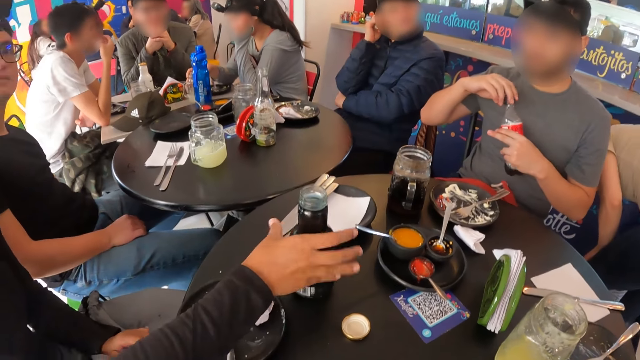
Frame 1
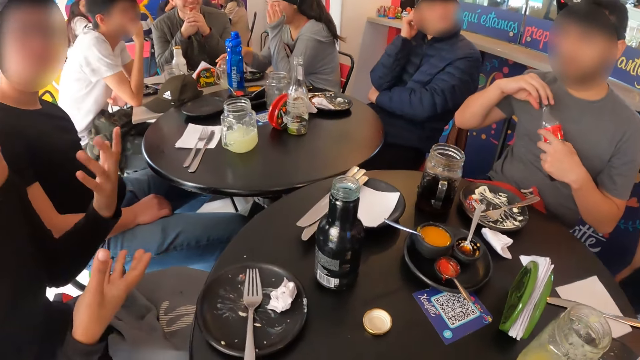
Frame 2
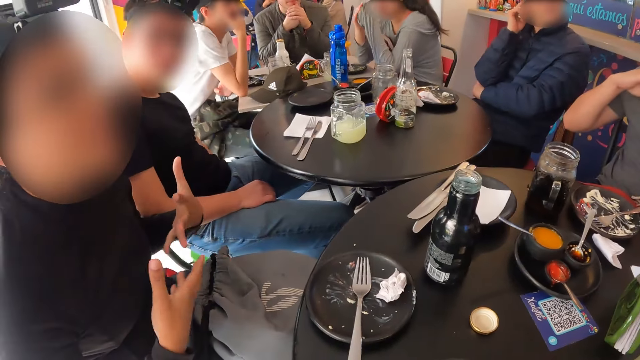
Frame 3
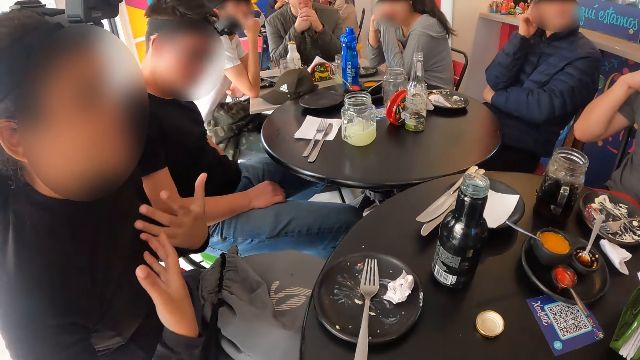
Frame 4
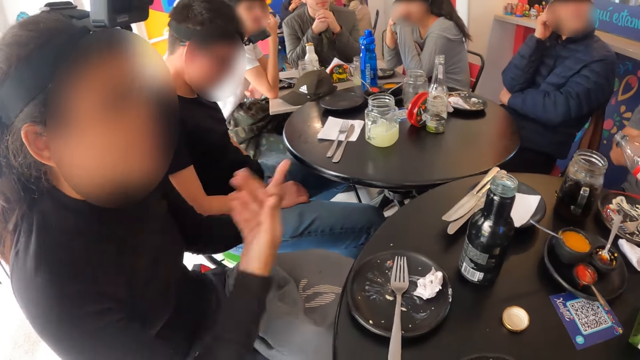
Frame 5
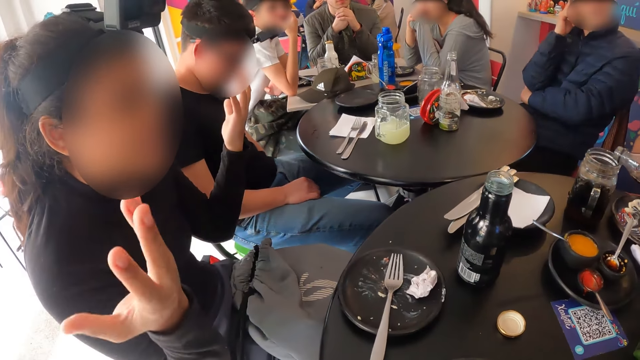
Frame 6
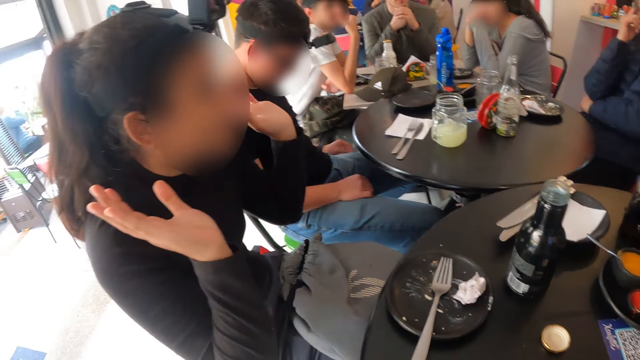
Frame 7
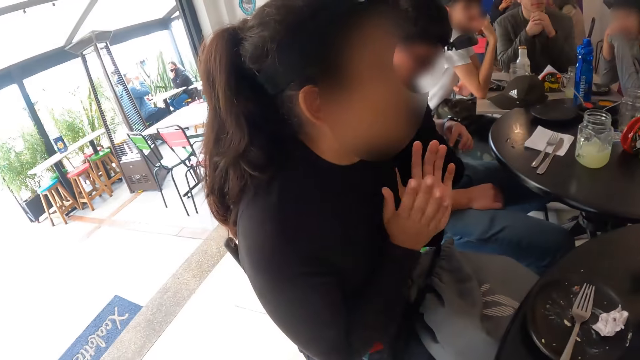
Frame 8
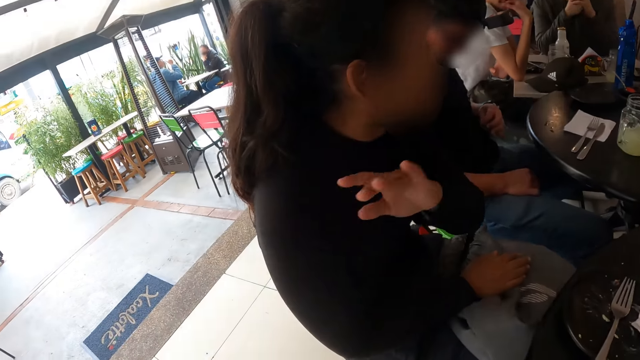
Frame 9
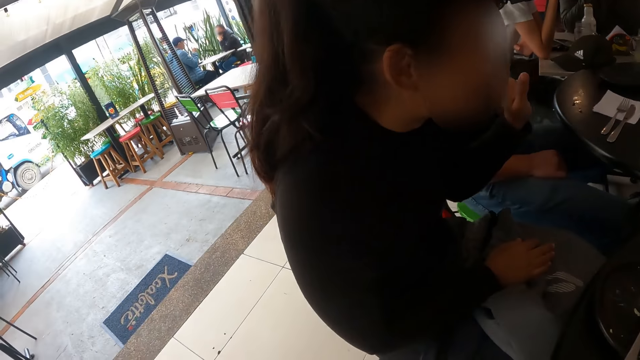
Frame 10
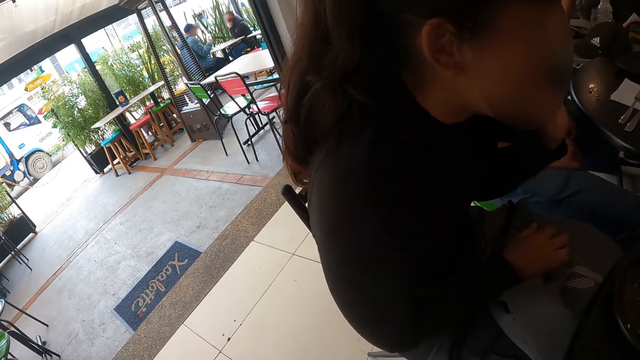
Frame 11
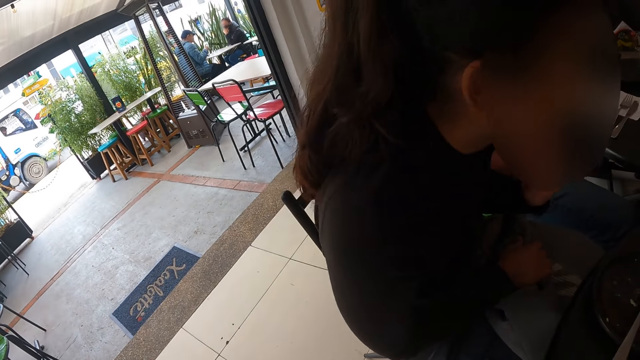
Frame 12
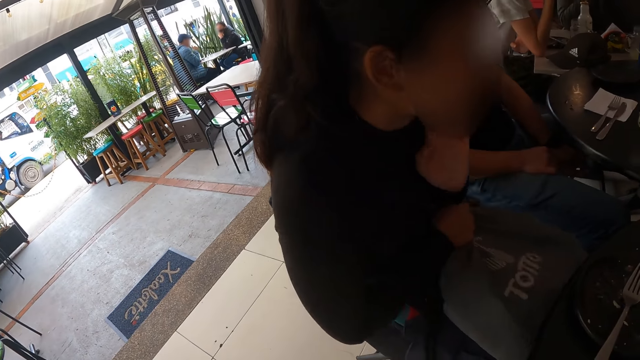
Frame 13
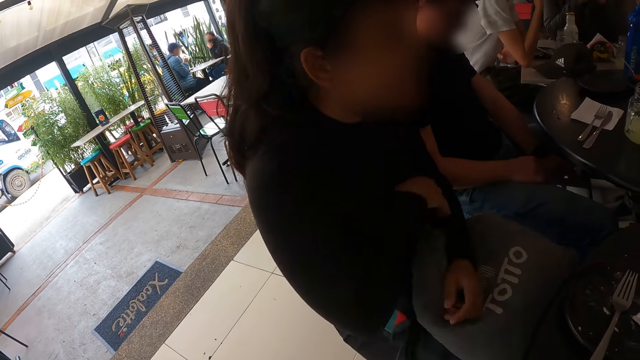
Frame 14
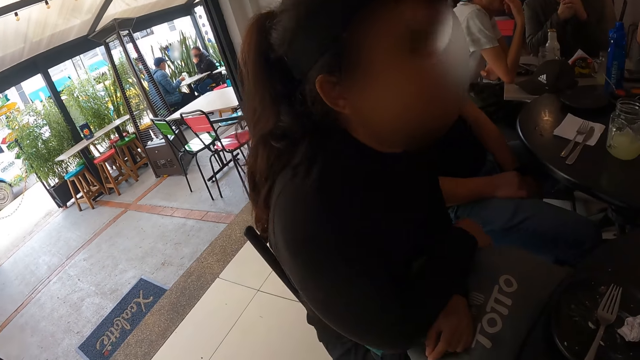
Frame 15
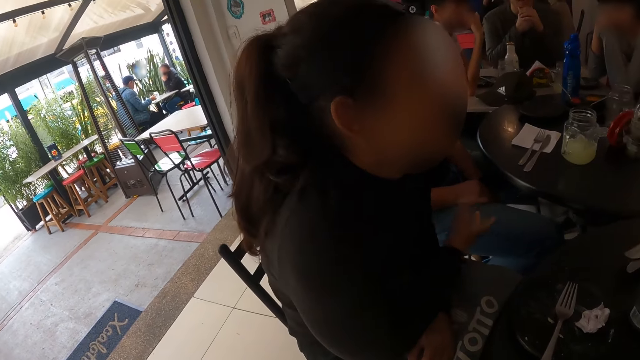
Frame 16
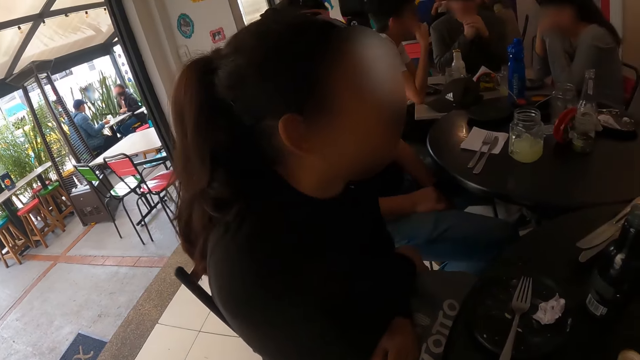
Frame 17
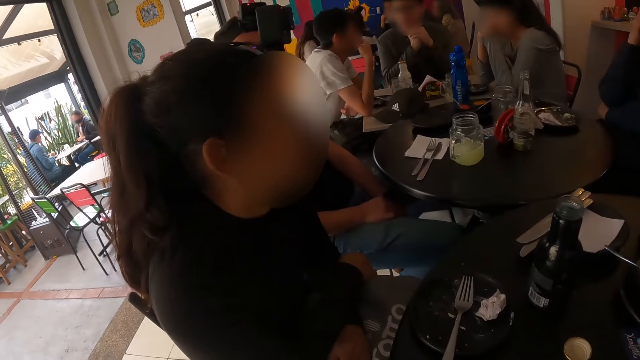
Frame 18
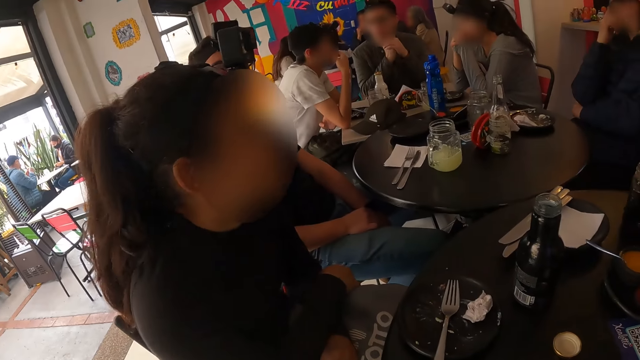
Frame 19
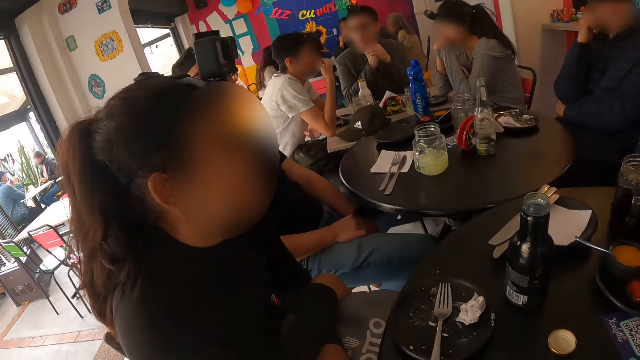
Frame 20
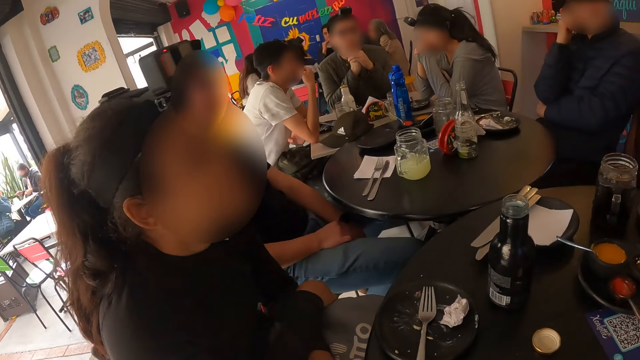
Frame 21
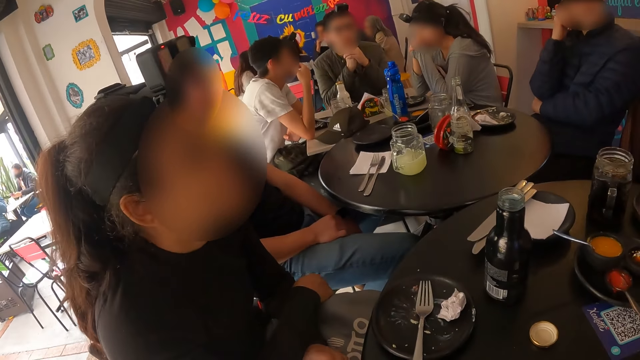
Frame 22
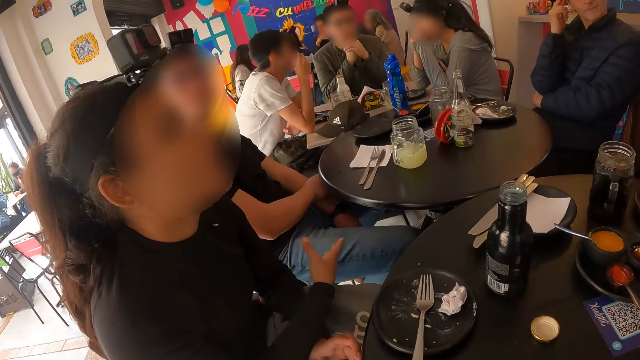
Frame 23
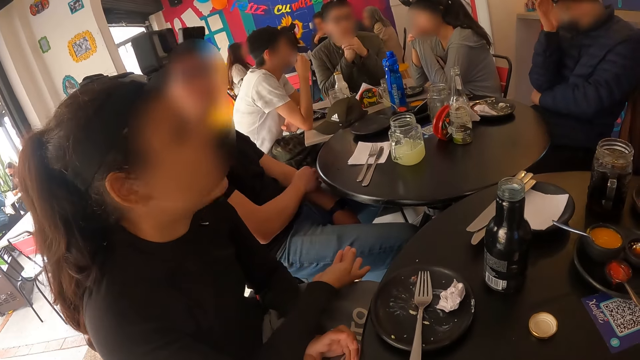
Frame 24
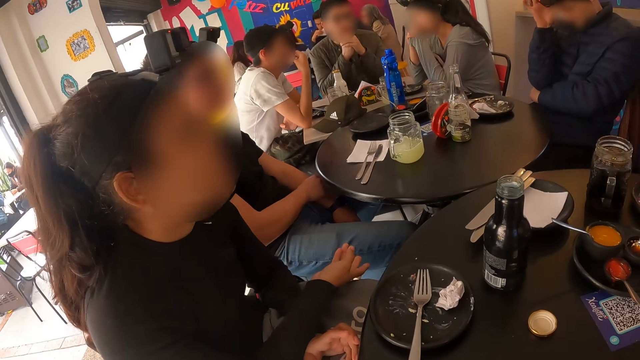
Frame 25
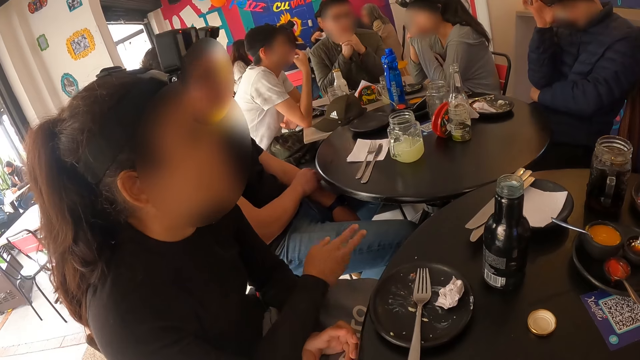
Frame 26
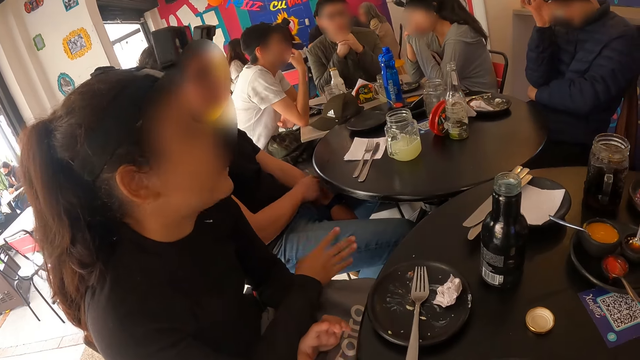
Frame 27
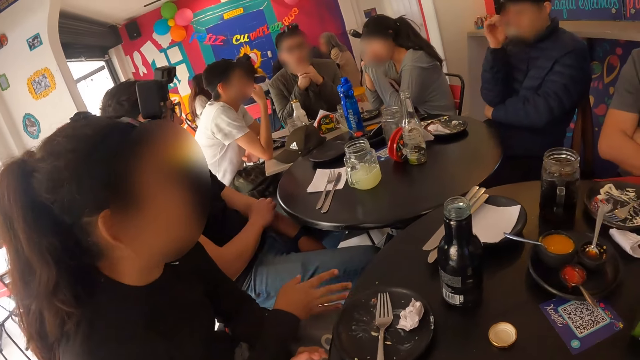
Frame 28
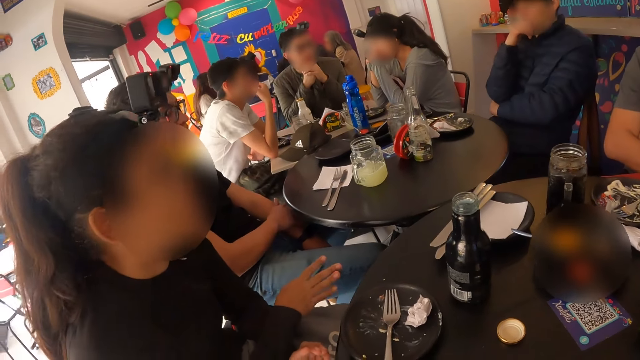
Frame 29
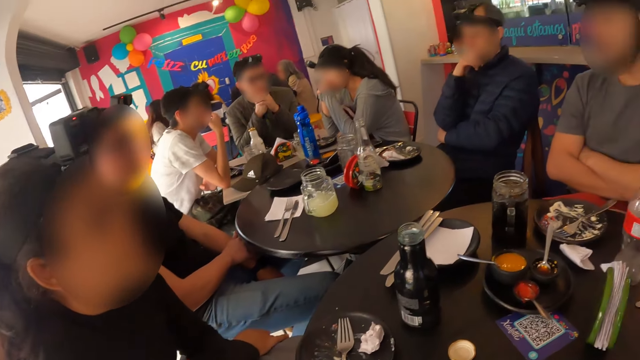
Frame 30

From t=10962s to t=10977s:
A woman drops the bottle of soda on the table with her right hand. Another woman drops the cup of juice on the table with her right hand. The first woman gestures. A man pours soda from the bottle of soda in his left hand into the cup of soda on the table. The camera wearer looks around. The first woman moves clothes on the laps. A person and another person sit on a different dining table. The camera wearer looks around. The first woman gestures.

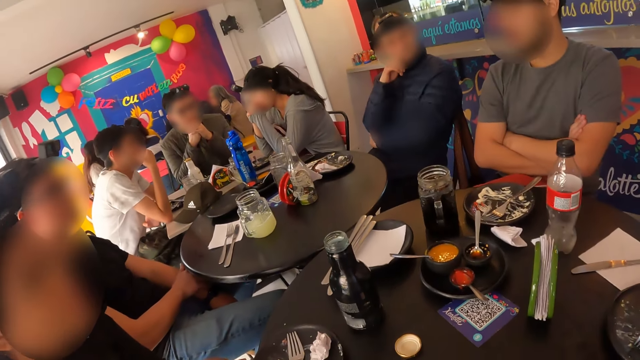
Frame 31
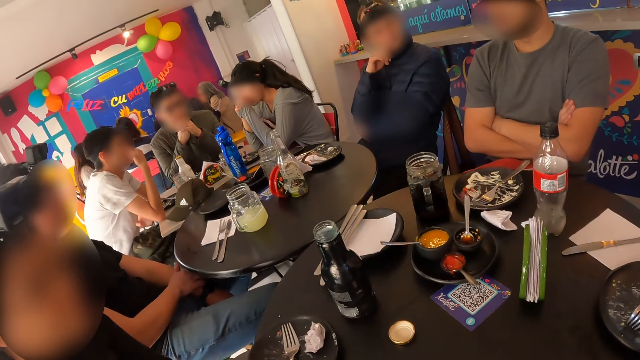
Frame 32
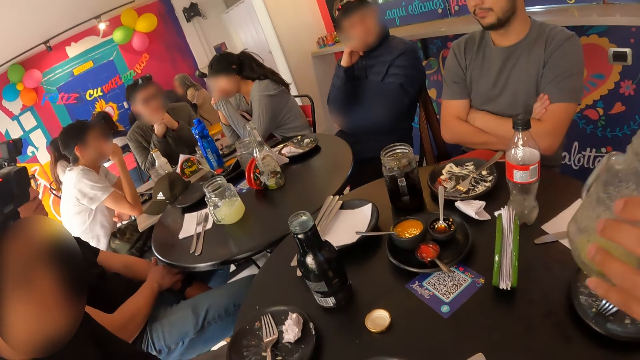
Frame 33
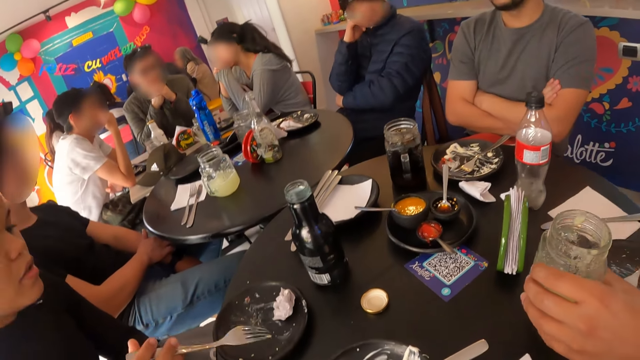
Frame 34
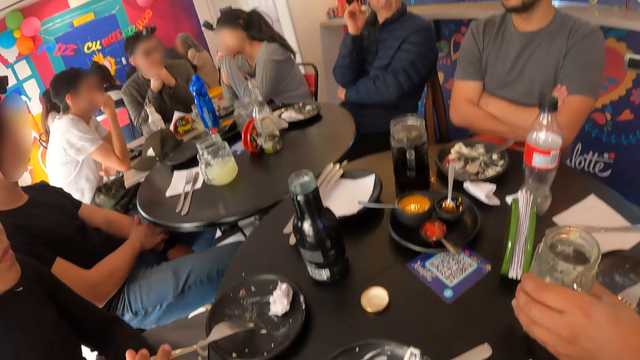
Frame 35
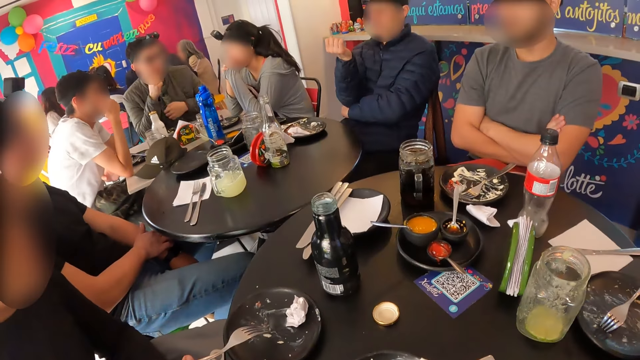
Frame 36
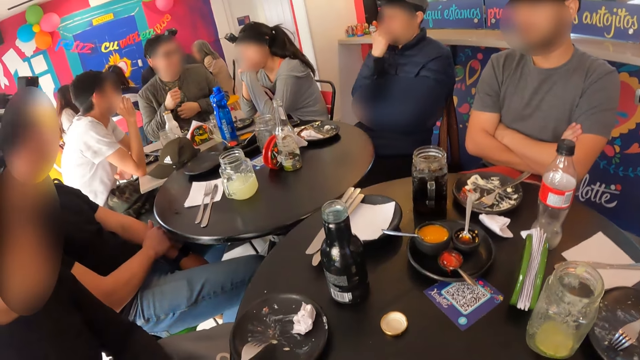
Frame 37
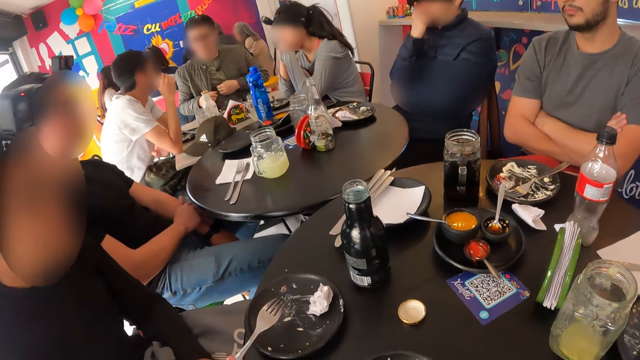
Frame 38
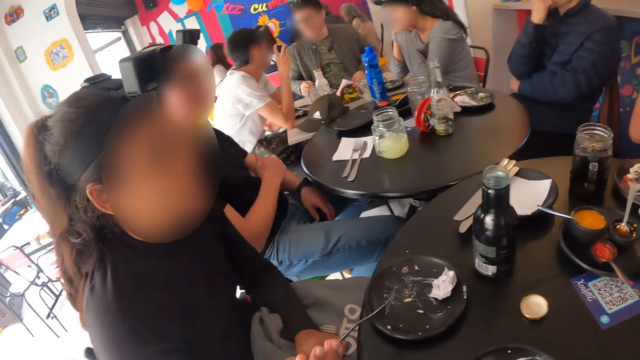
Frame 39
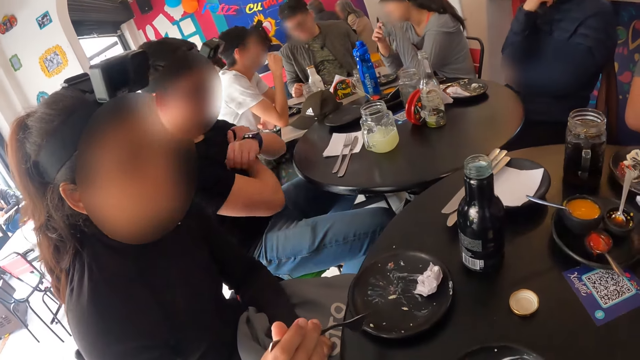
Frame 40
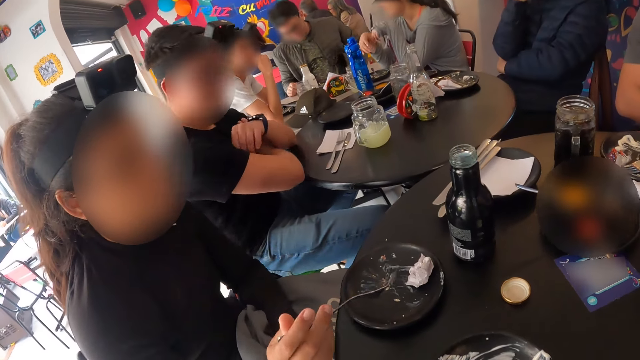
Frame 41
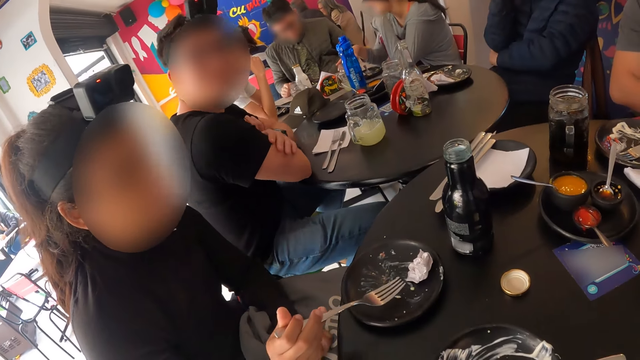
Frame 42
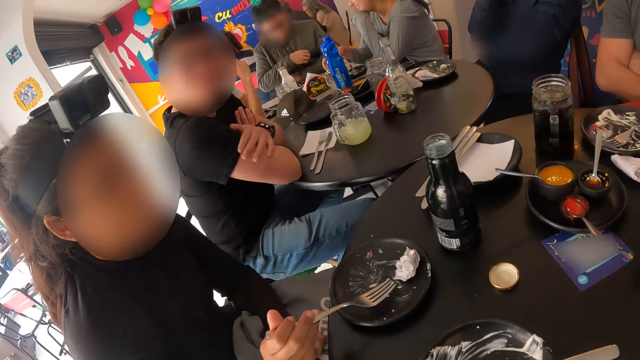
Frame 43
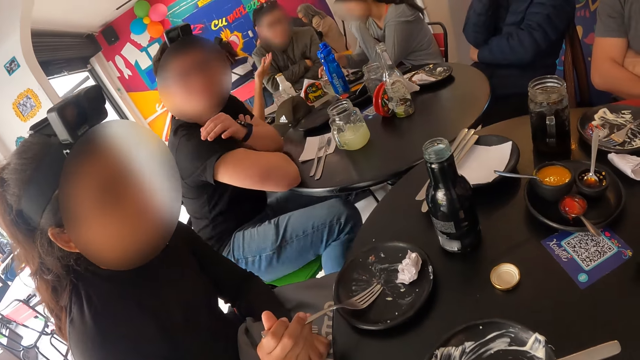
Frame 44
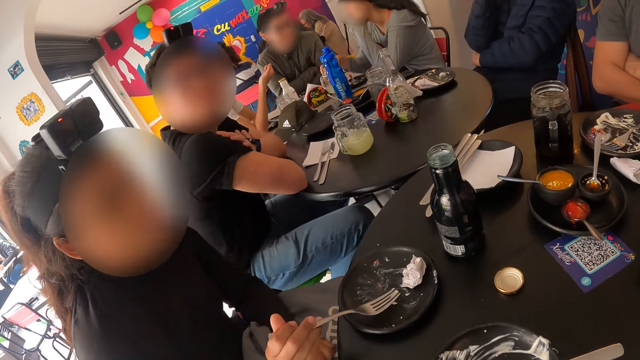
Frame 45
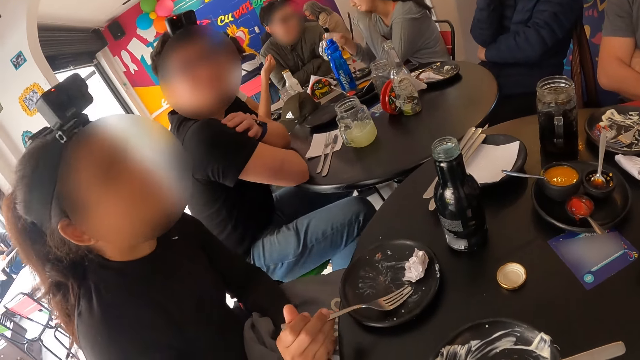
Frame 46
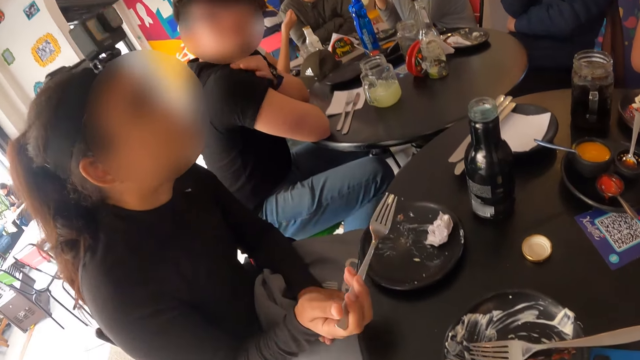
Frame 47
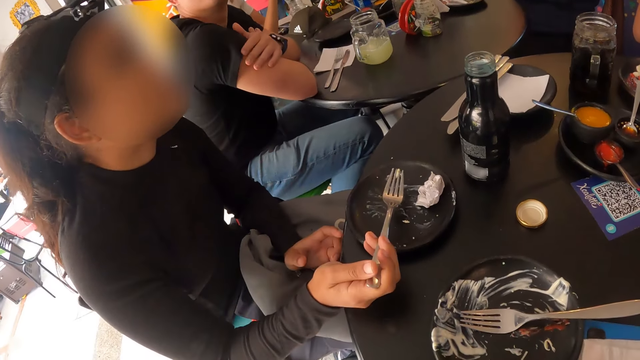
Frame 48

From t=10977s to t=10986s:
A woman picks up the fork on the plate on the table with her right hand. A man drops the cup of juice on the table with his left hand. The woman holds the fork on the plate. A person gestures. Another person puts hands on the table. Another woman picks up the cup of juice on the table with her right hand.
